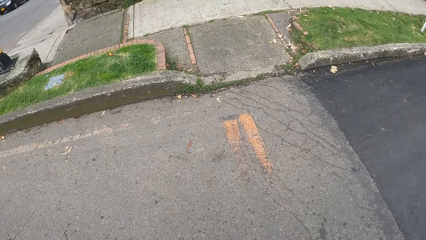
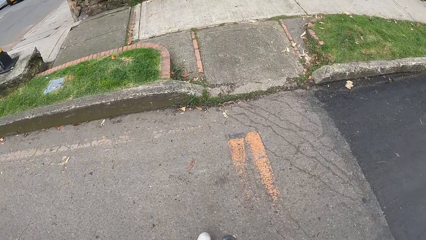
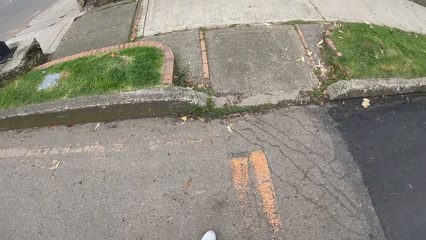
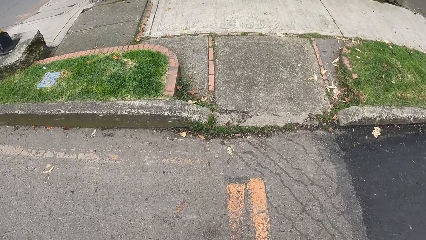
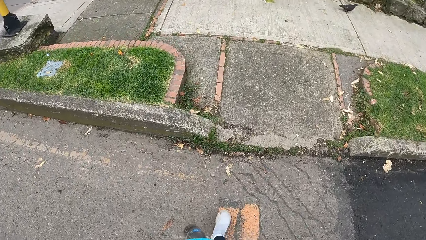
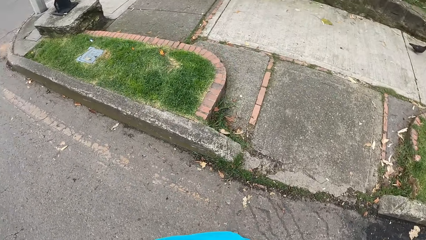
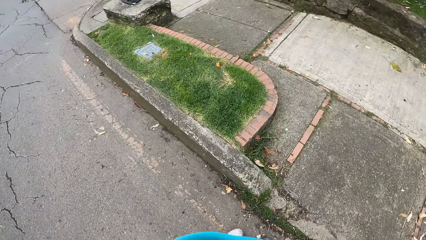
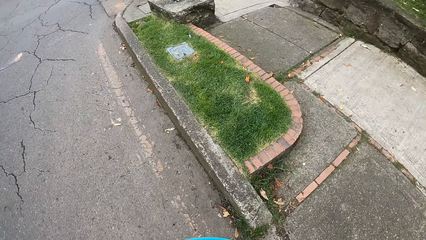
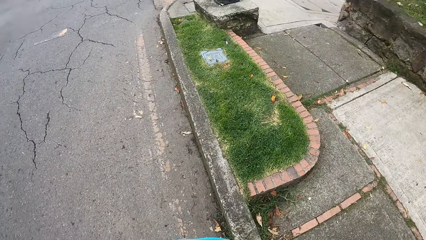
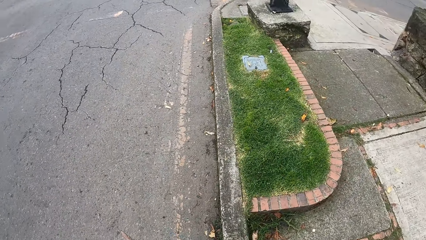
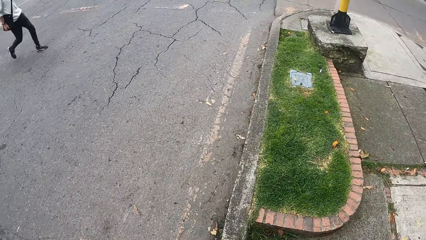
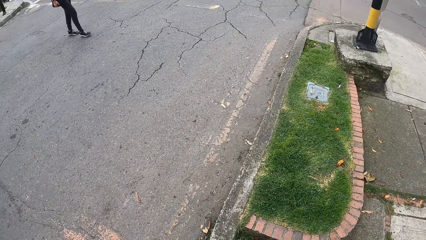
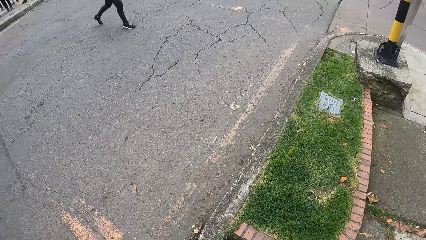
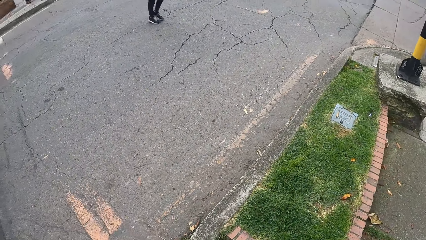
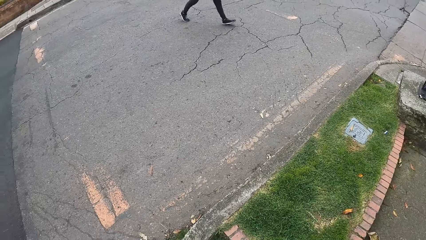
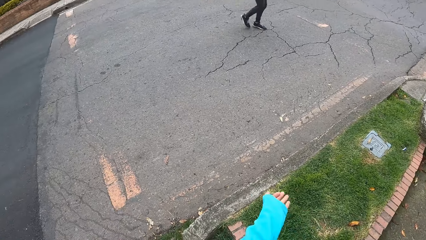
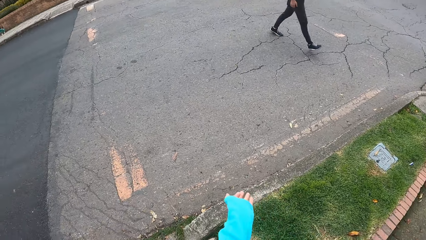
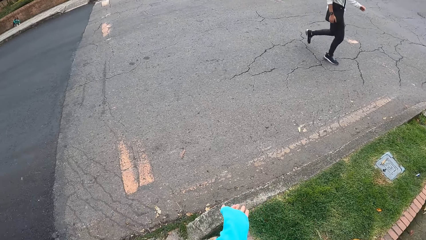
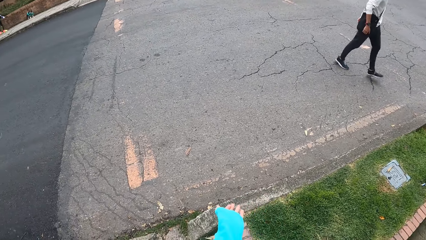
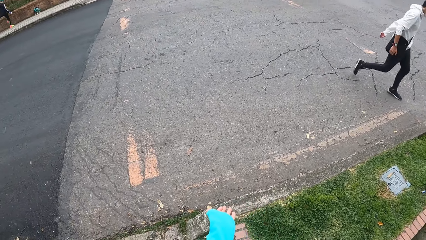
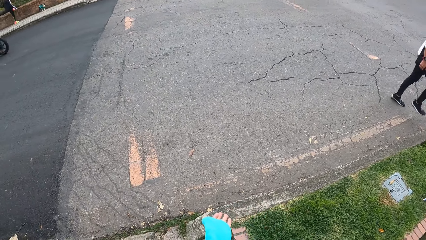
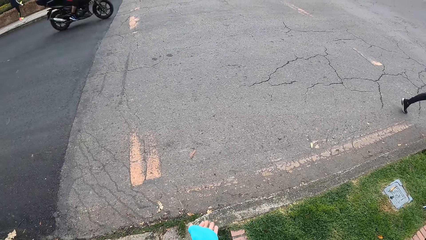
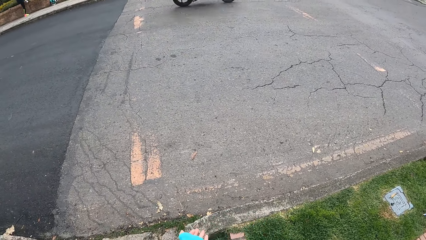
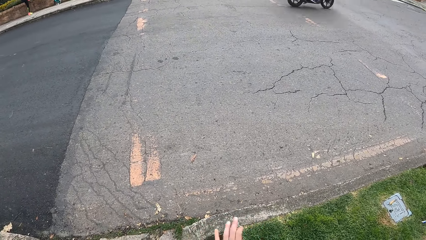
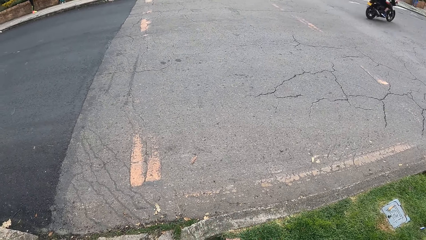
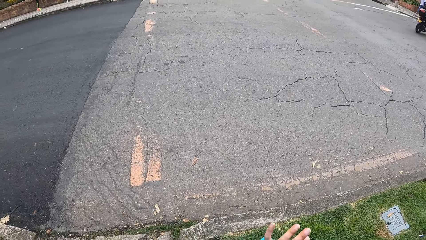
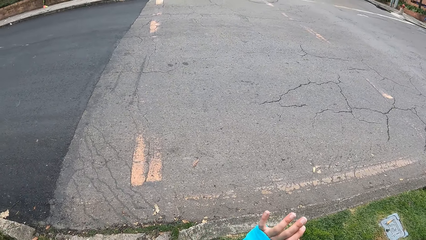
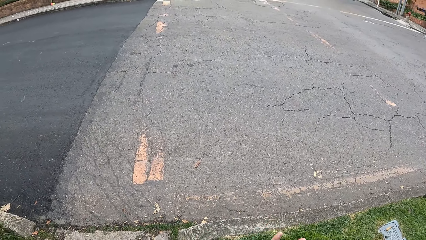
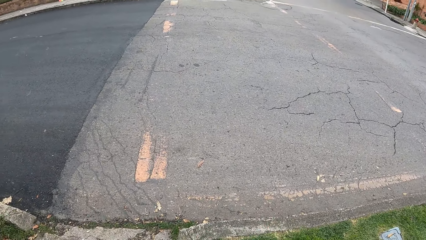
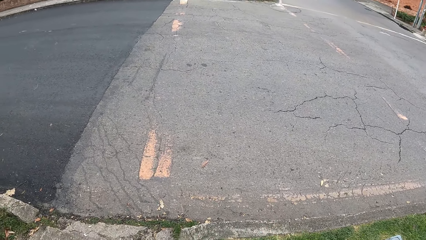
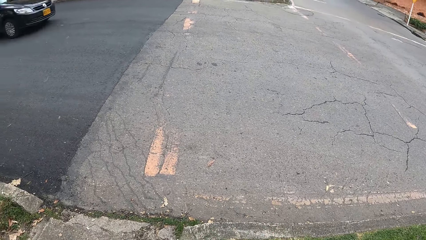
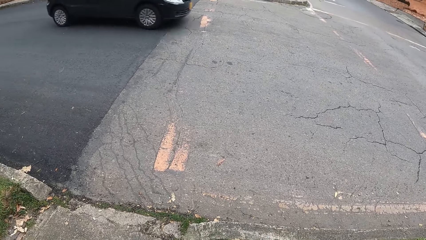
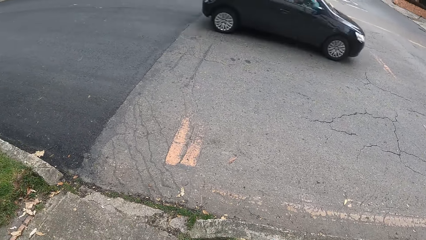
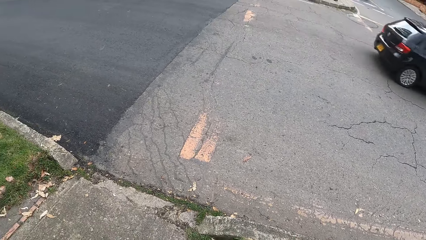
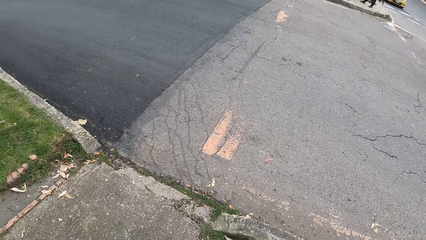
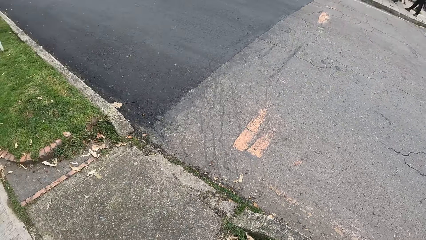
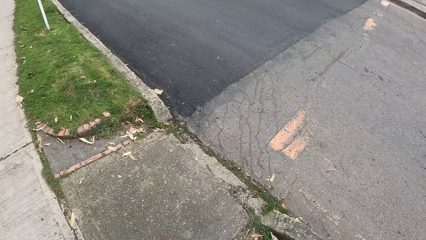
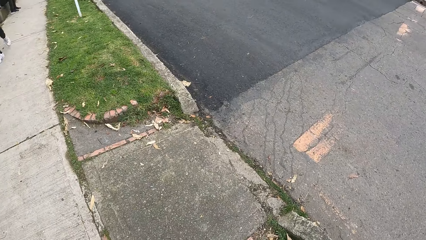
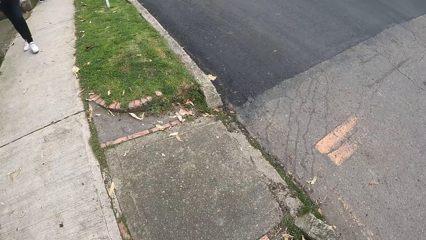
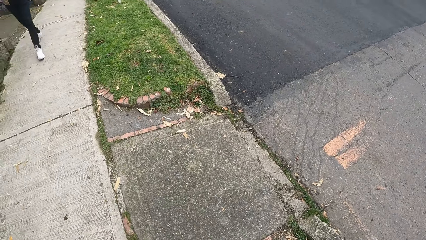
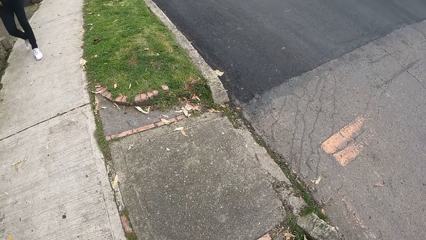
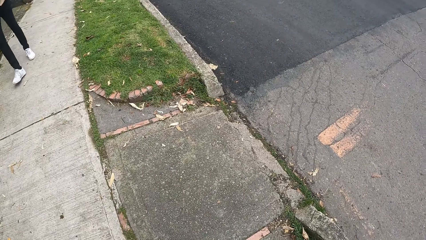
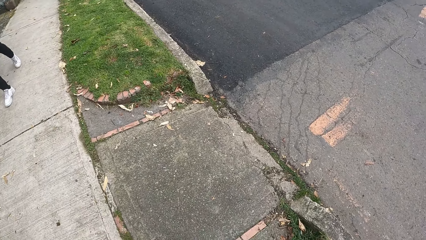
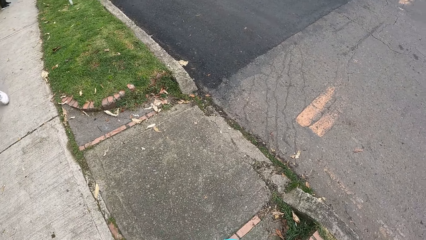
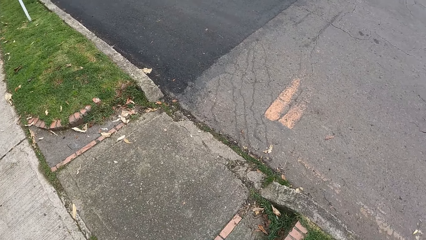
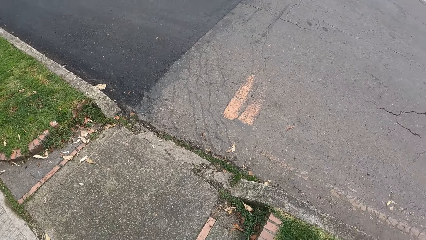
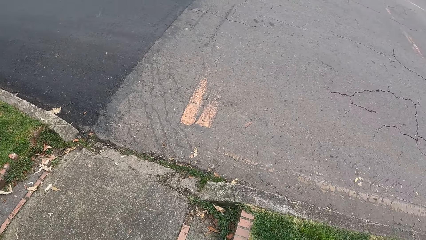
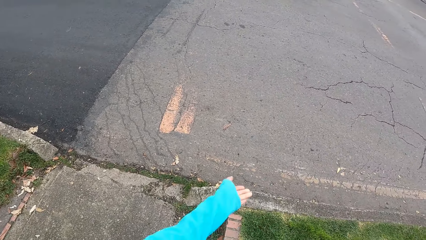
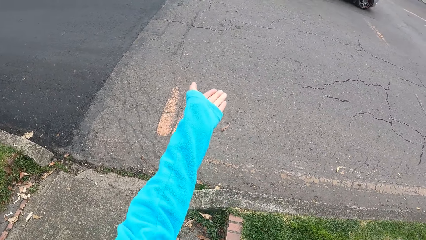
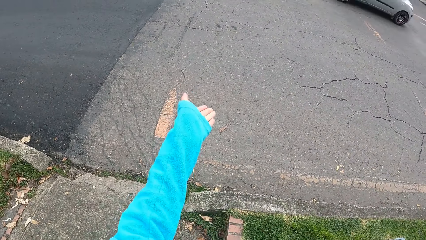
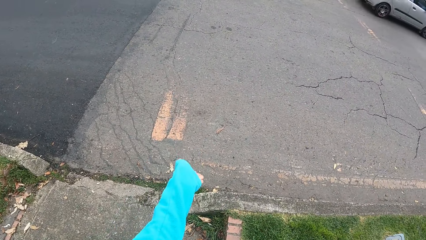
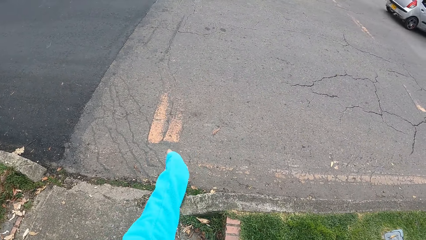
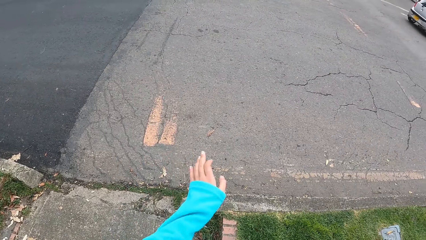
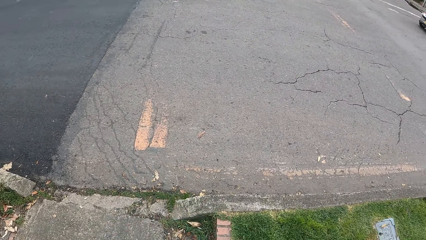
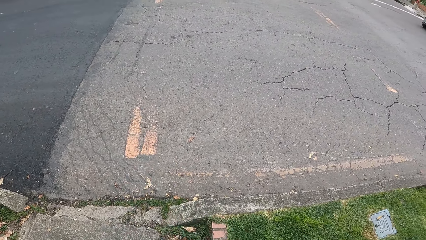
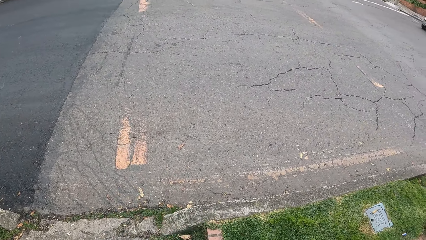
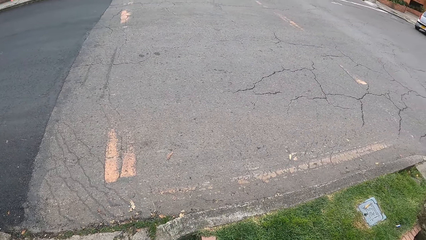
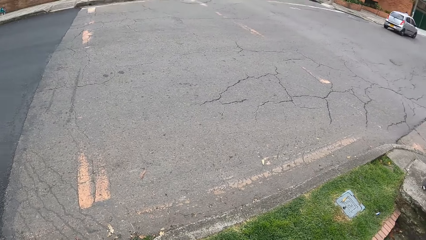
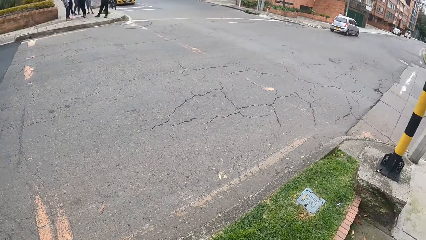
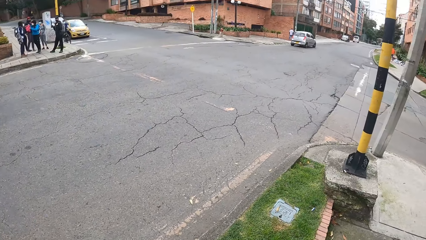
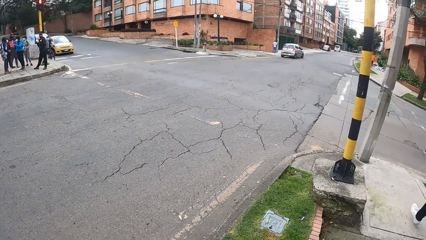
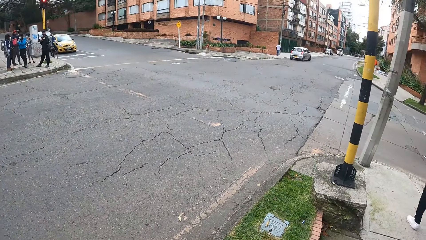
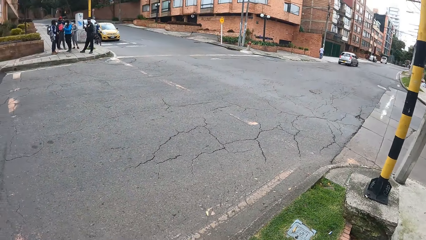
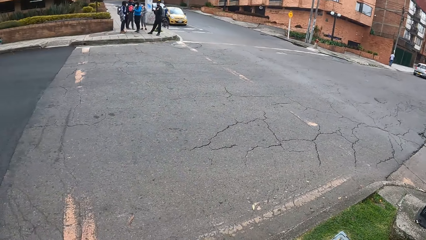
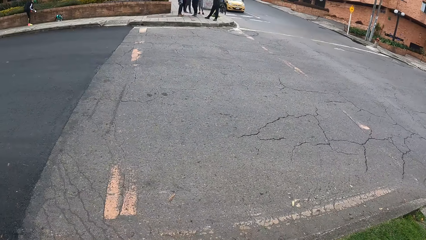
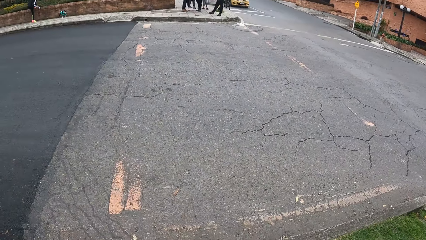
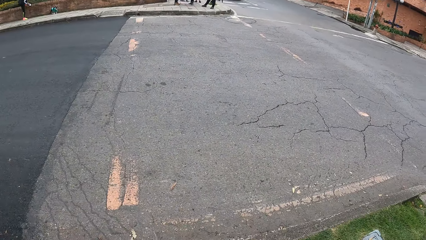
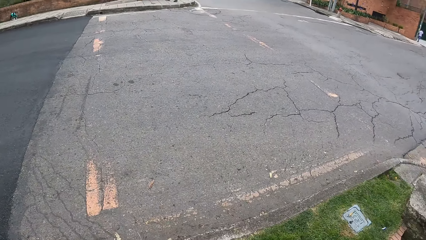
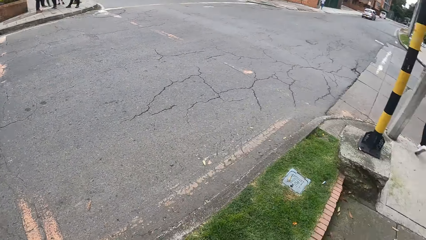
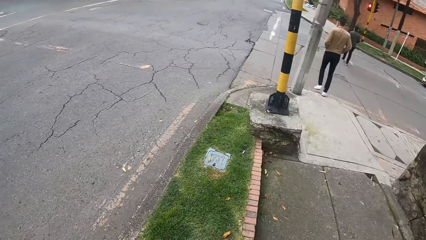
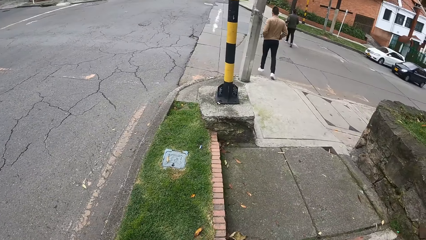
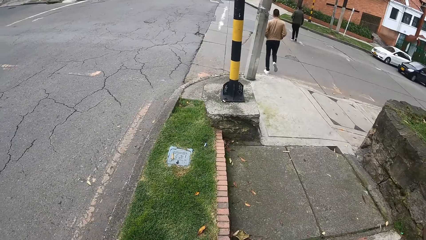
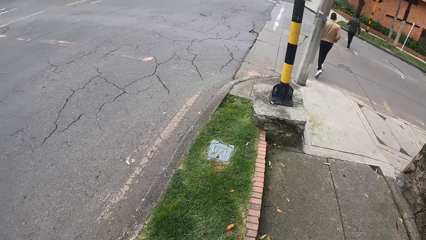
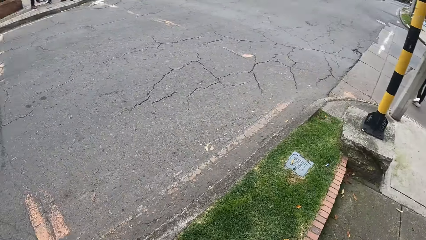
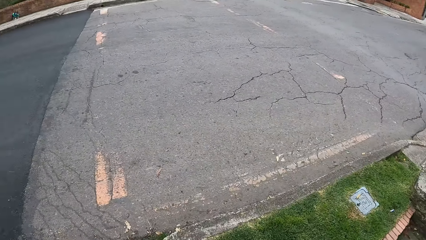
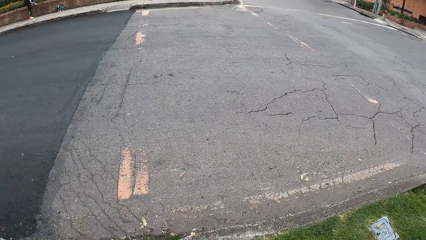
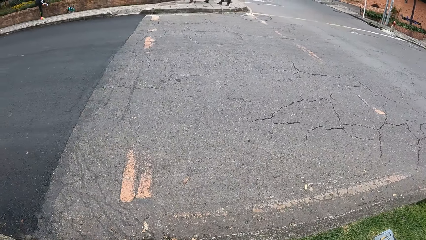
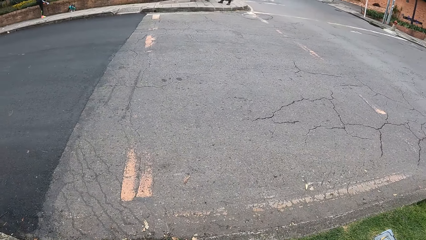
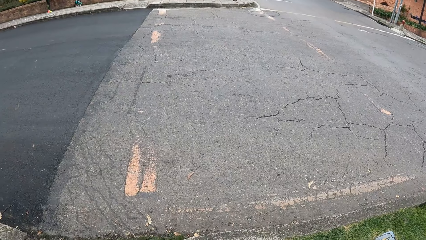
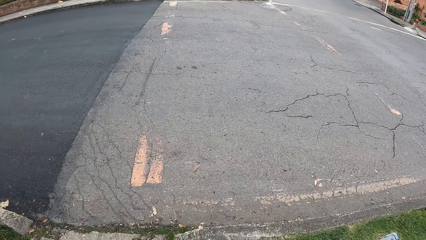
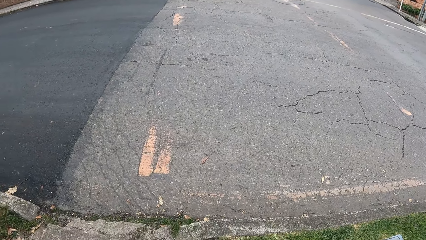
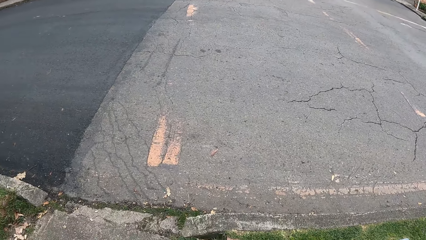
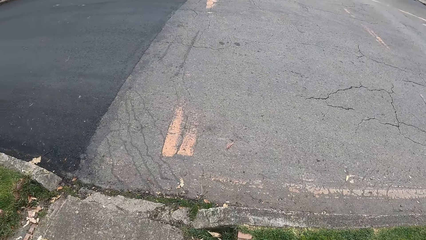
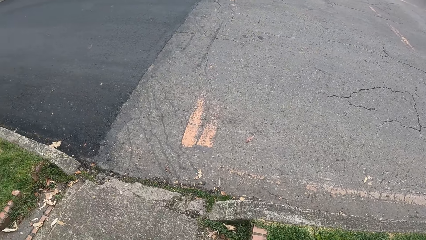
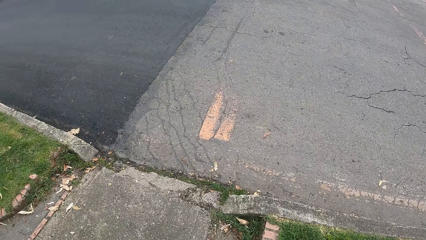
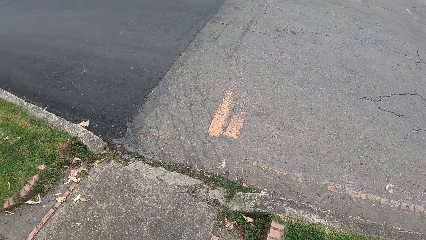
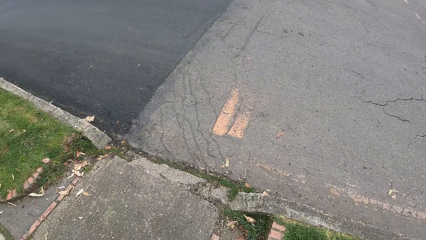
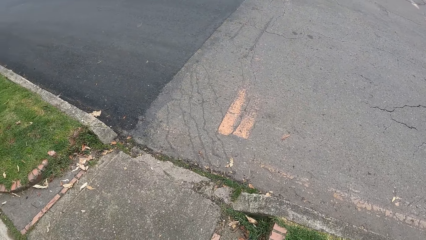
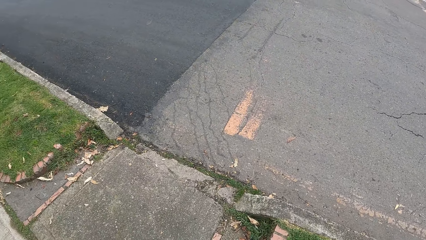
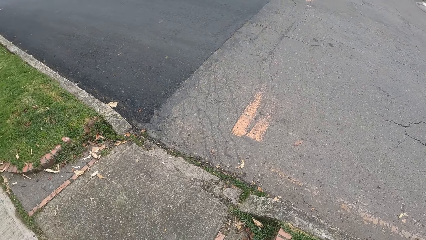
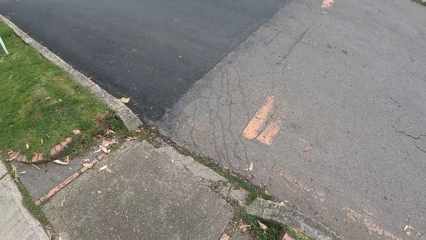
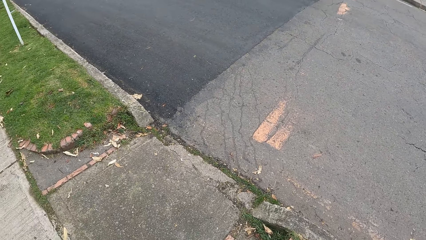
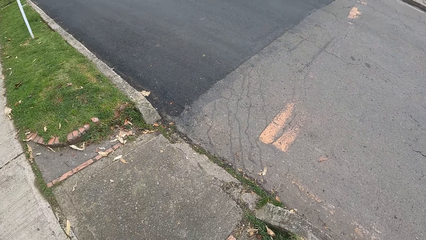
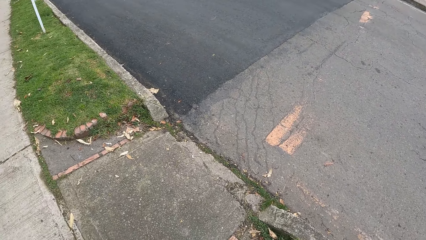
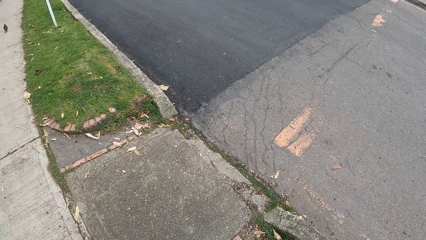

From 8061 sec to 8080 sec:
A man walks past the camera wearer. The camera wearer interacts with another man and the woman. They walk on the road.
